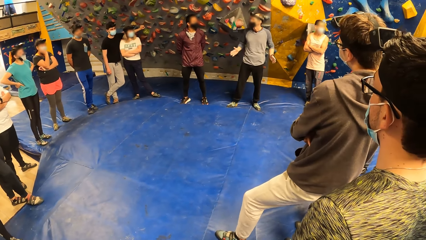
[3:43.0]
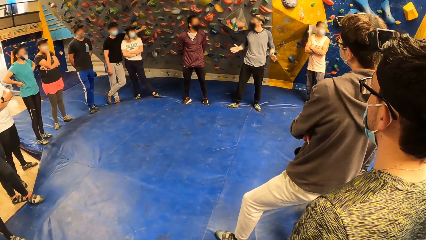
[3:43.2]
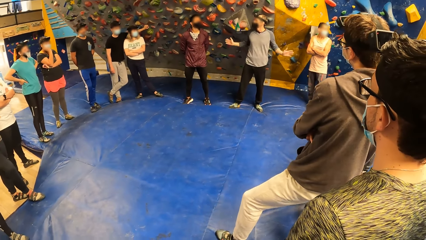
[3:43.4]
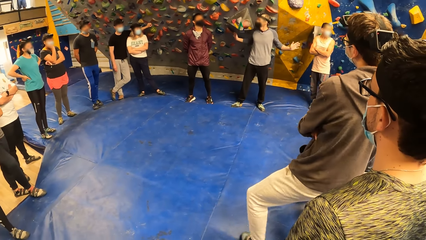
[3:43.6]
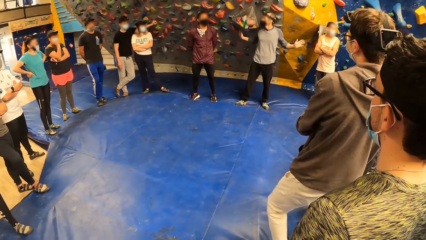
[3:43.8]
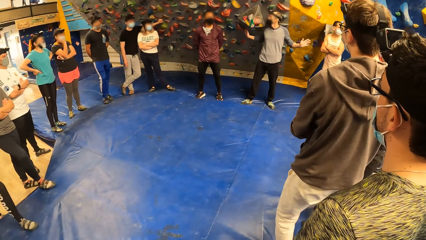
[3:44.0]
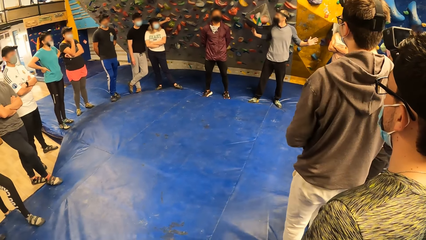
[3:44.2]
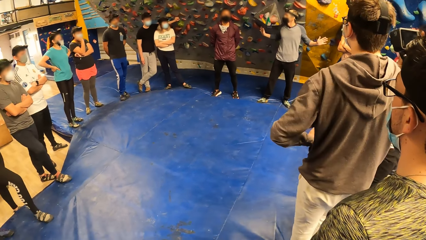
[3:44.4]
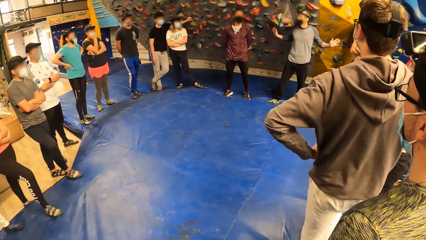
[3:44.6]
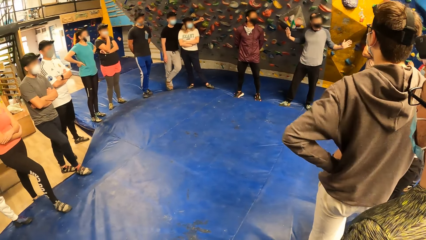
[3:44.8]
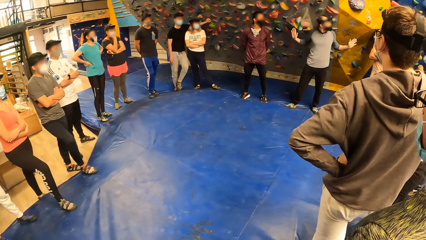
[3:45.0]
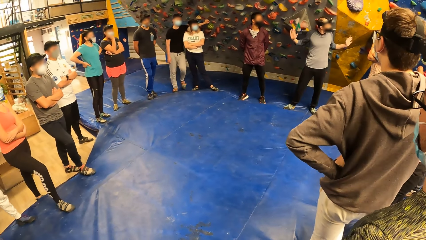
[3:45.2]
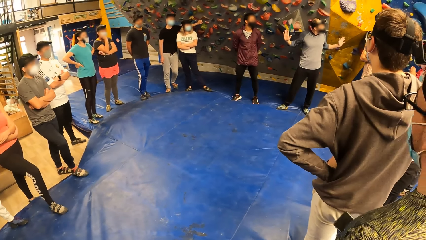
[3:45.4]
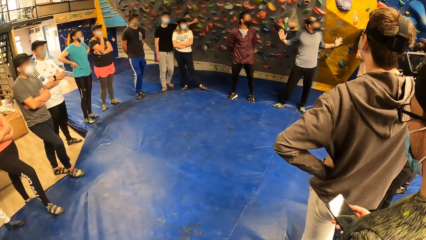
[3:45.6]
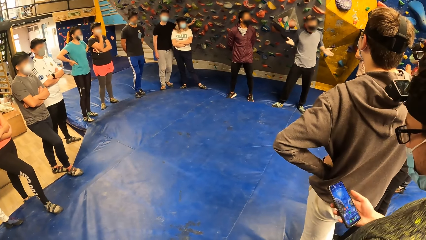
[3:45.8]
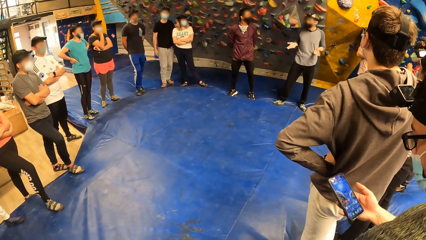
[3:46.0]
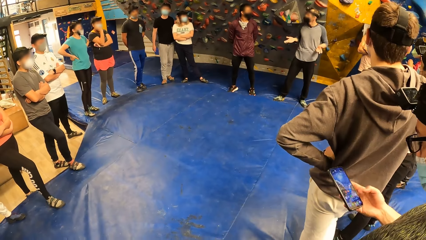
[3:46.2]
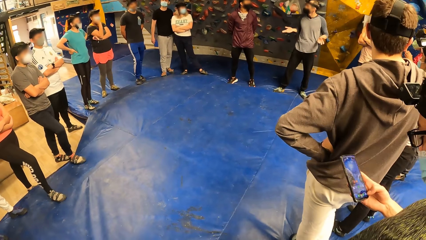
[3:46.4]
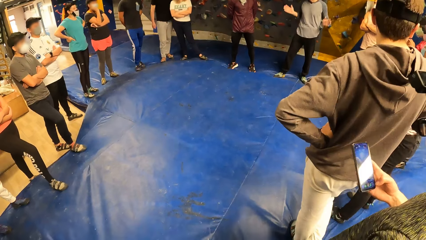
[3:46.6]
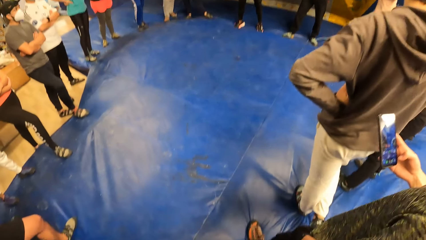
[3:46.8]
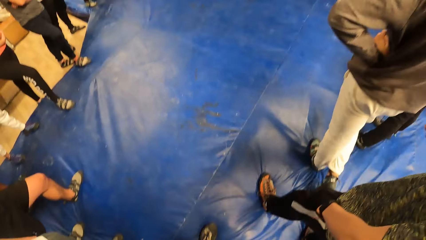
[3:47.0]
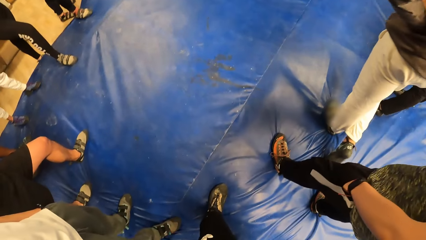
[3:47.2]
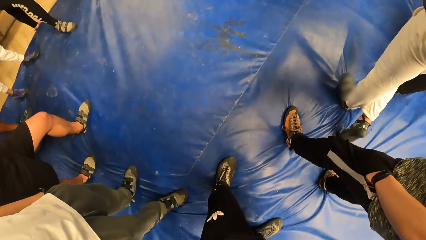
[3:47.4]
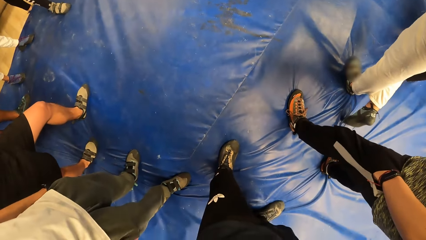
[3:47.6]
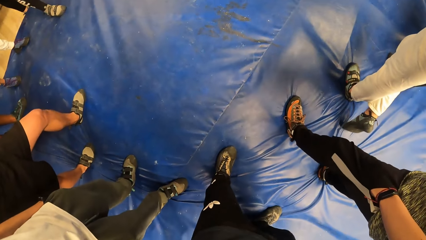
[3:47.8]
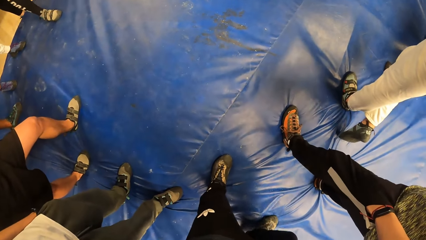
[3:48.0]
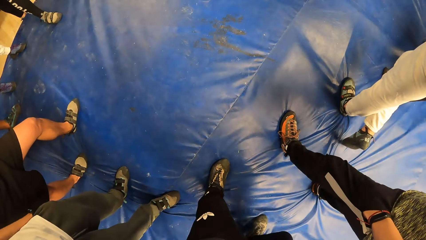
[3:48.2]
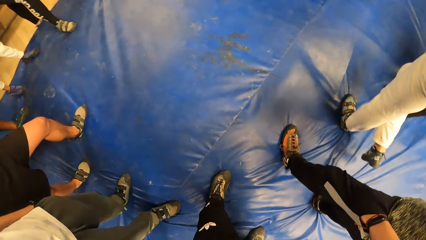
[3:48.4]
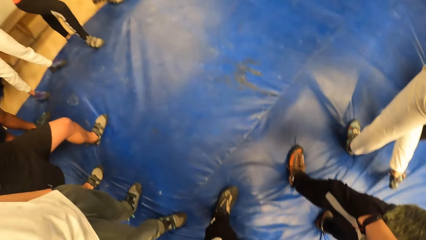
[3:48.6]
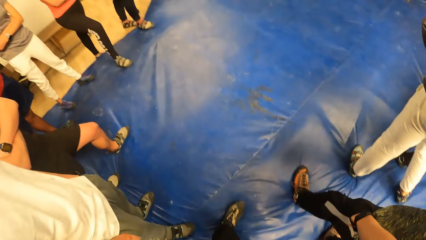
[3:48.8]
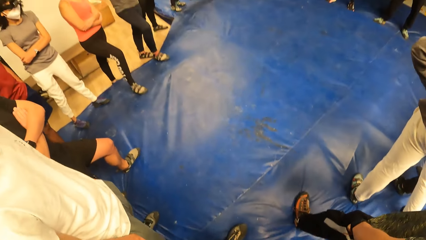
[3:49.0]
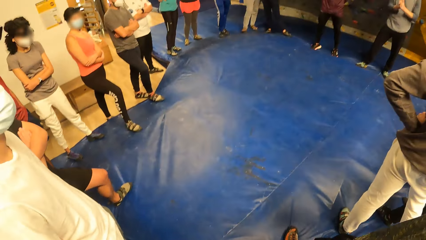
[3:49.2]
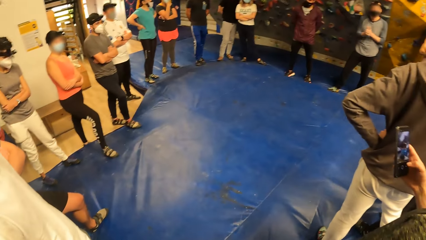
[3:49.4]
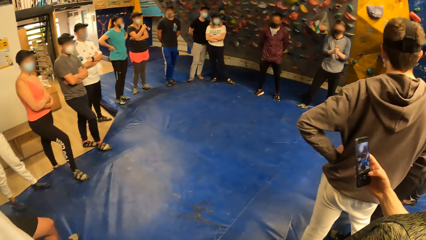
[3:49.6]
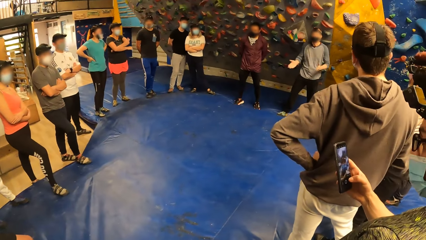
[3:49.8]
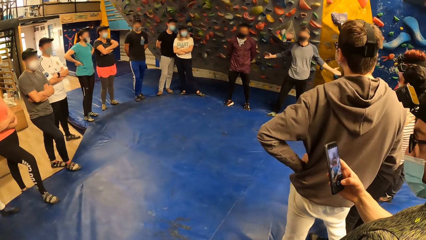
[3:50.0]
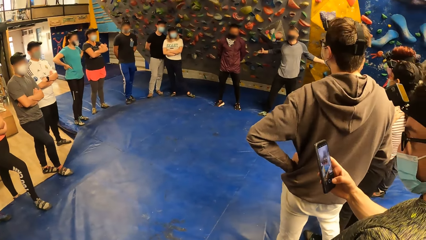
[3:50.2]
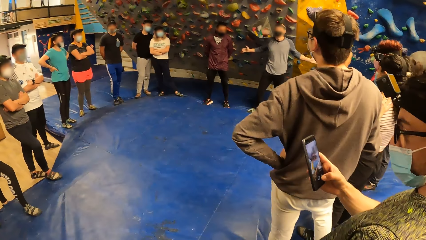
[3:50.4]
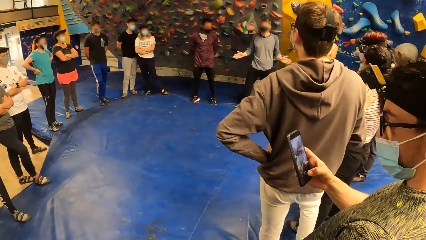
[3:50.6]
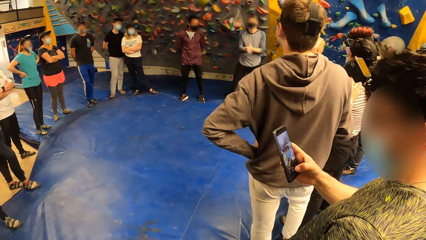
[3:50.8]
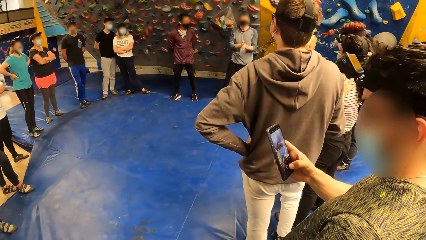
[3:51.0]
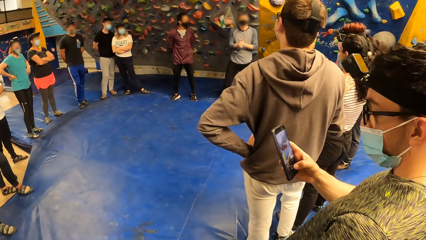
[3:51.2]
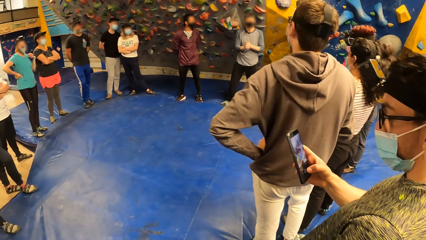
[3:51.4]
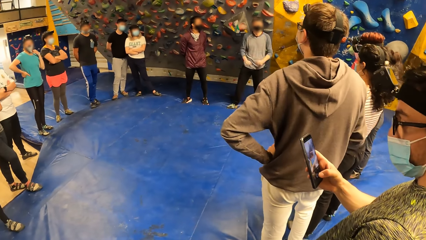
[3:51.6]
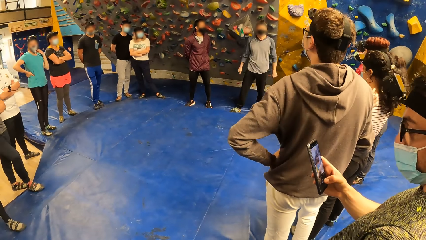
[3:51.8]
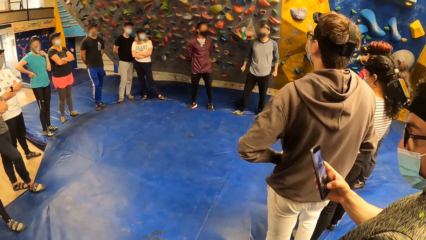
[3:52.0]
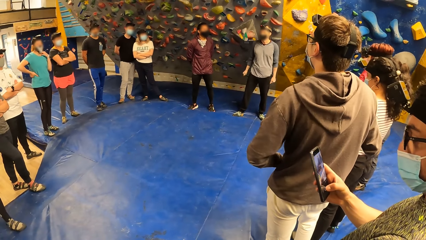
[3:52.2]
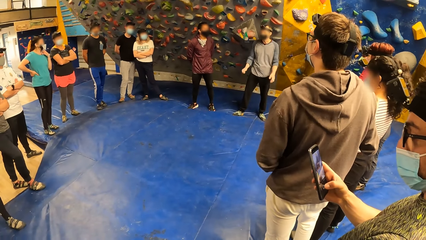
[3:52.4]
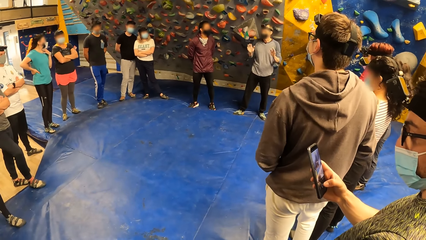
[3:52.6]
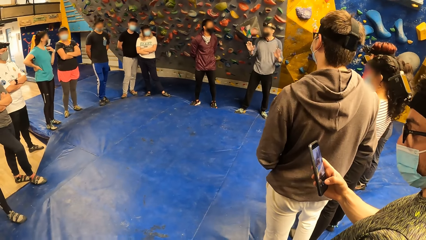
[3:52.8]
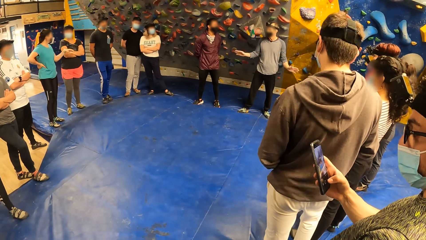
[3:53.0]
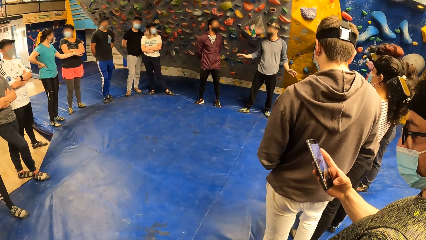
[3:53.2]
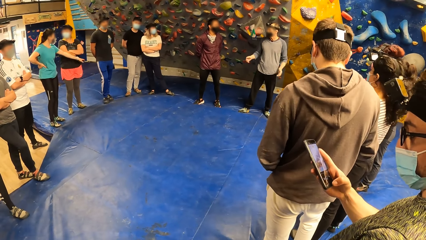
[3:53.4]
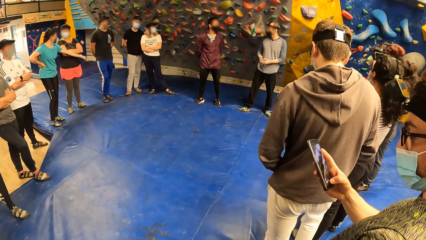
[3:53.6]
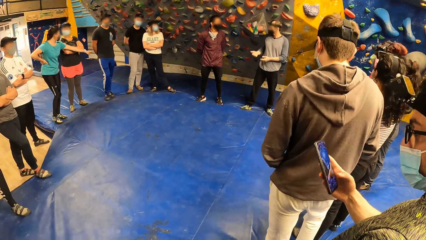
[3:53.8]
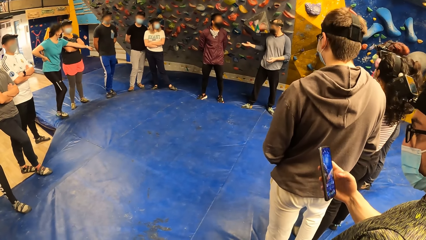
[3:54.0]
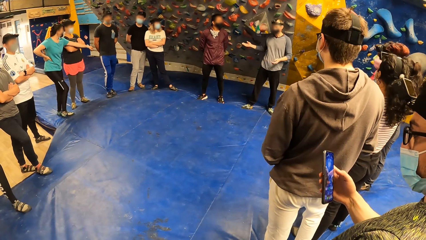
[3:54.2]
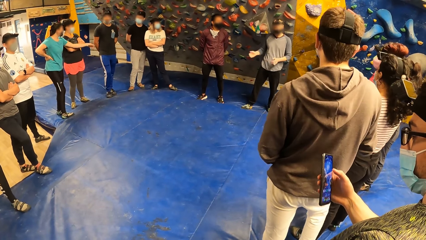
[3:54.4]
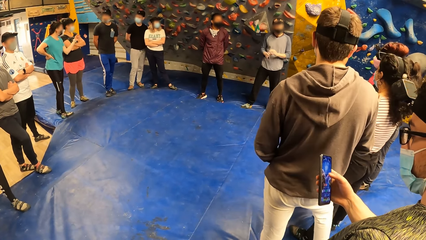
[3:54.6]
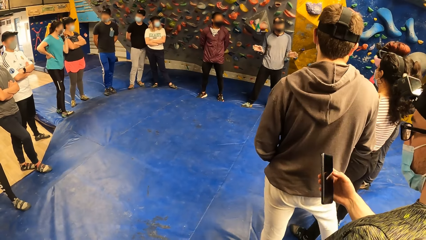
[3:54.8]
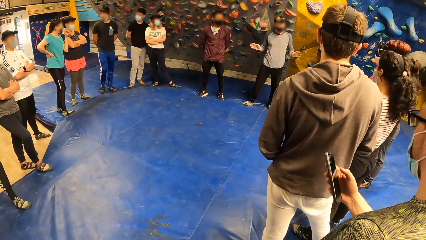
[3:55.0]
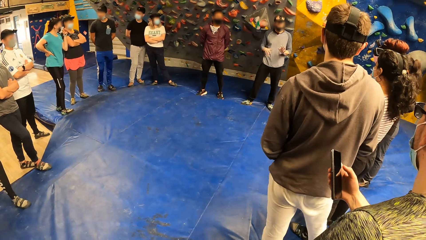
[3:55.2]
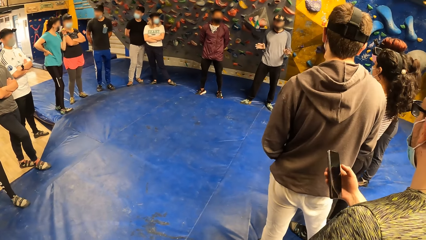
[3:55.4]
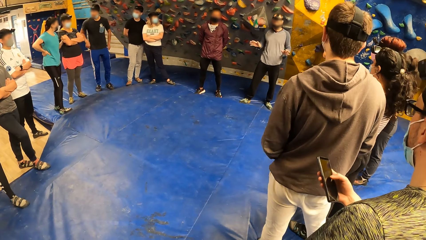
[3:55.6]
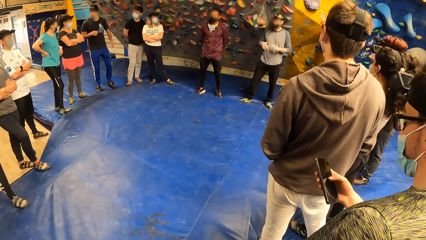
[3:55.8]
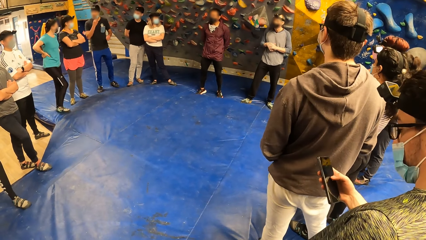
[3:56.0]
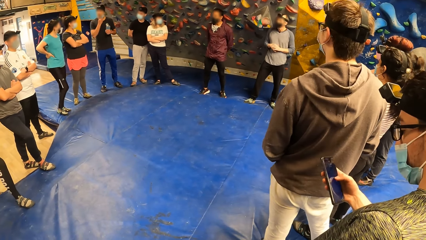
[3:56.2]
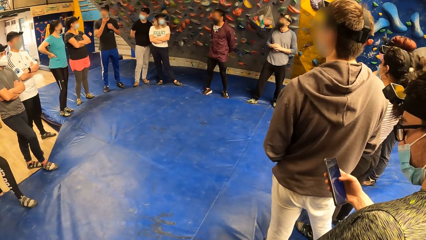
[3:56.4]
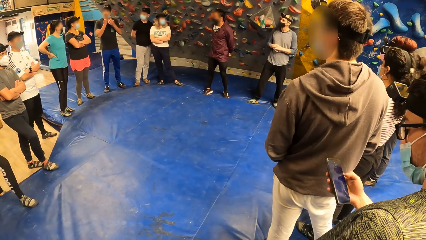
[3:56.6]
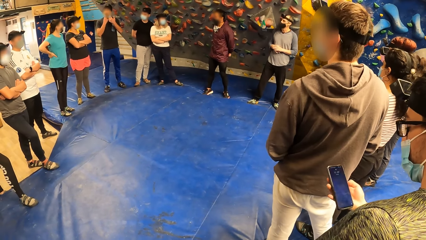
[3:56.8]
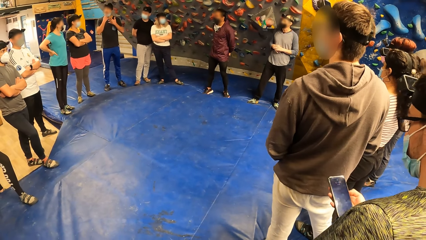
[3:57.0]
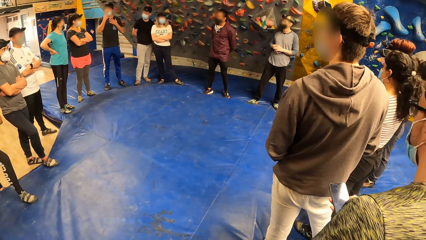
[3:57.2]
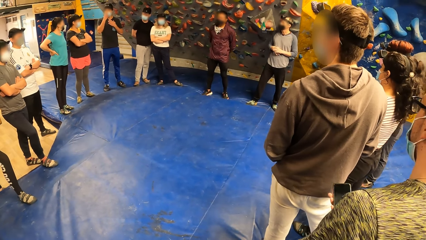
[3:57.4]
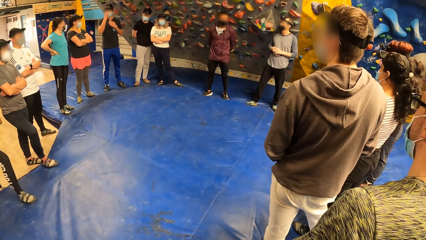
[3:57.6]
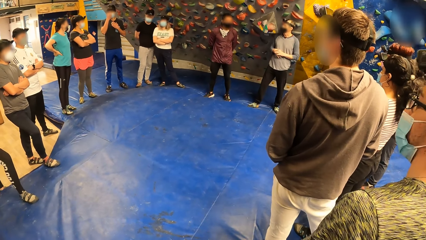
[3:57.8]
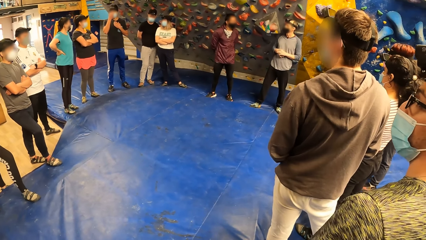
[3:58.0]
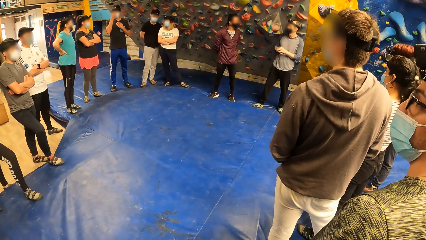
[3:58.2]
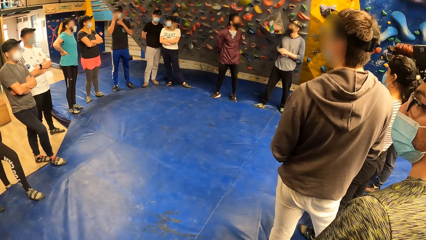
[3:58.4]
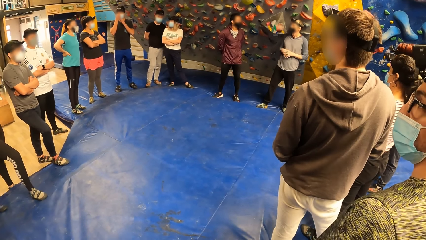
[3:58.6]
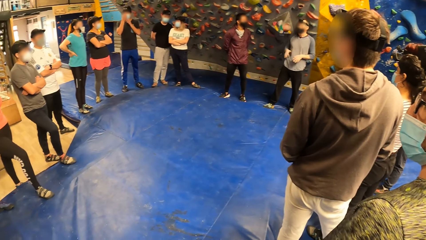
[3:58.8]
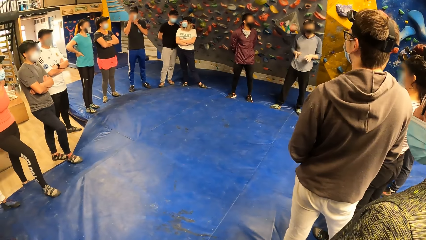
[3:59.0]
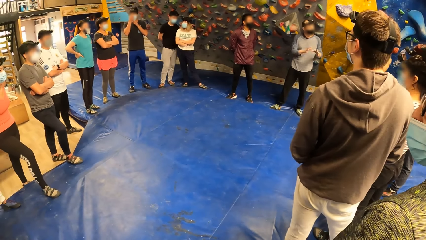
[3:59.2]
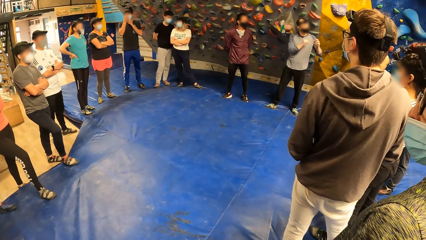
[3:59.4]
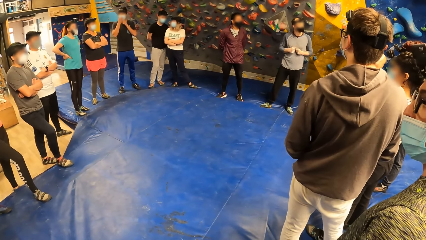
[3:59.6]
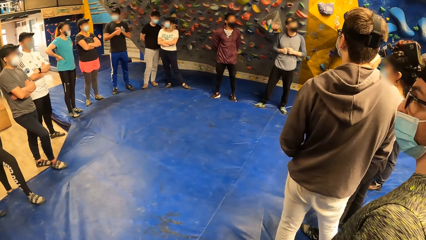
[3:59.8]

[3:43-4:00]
A man uses his phone. The camera wearer looks at the ground. Another man converses with the team. The first man uses his phone. The other man converses with the team.
